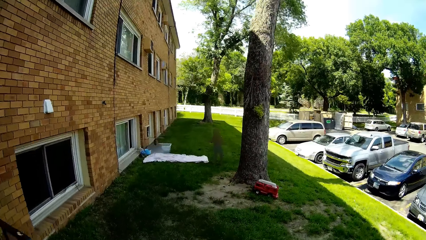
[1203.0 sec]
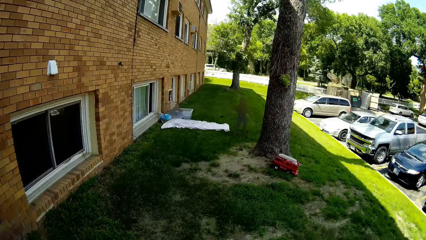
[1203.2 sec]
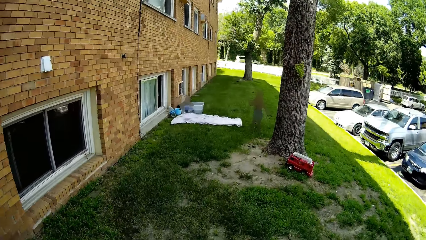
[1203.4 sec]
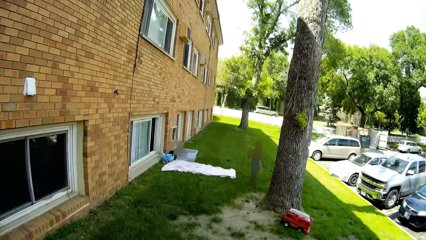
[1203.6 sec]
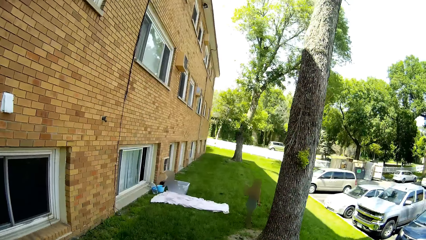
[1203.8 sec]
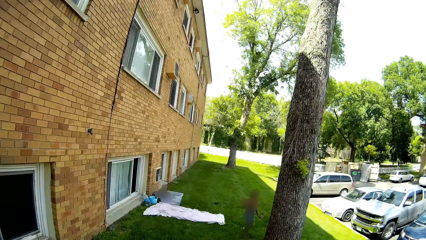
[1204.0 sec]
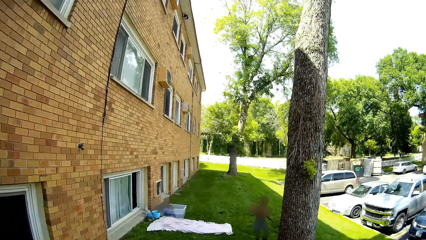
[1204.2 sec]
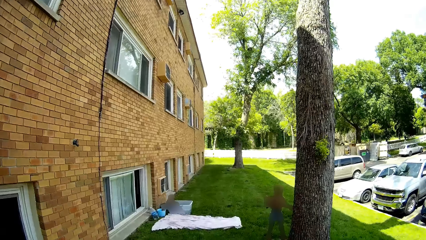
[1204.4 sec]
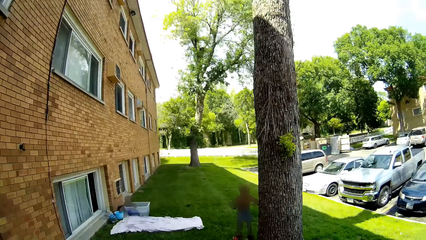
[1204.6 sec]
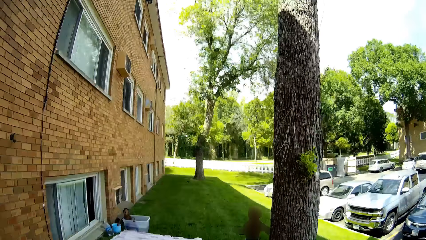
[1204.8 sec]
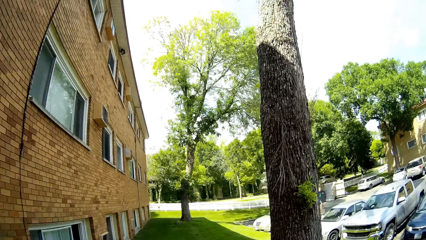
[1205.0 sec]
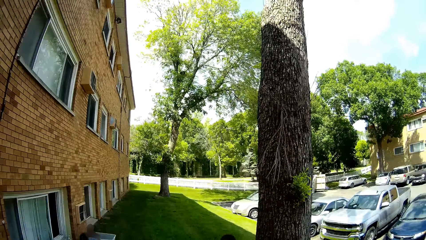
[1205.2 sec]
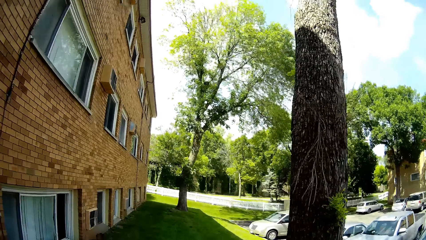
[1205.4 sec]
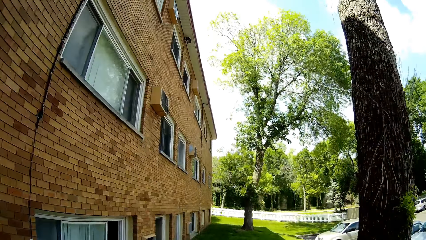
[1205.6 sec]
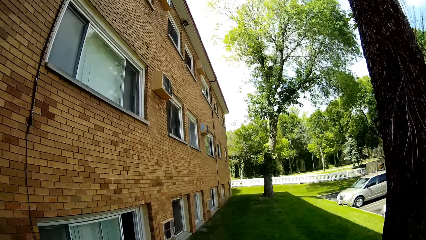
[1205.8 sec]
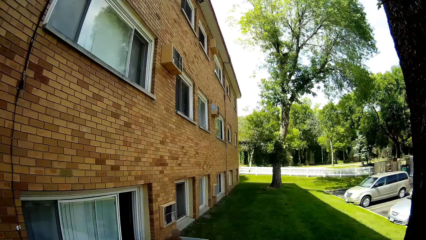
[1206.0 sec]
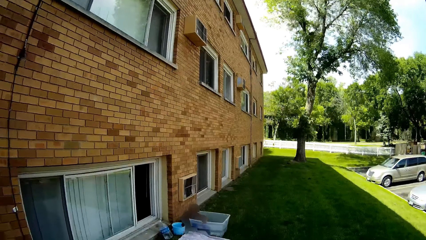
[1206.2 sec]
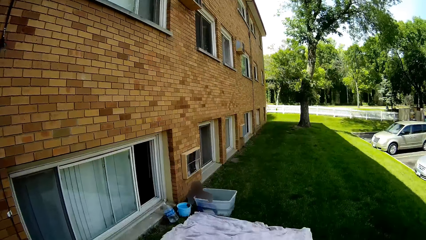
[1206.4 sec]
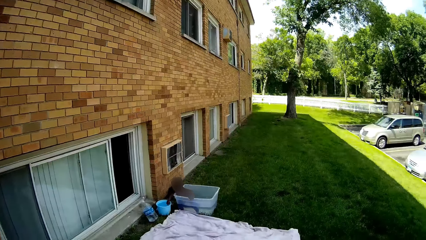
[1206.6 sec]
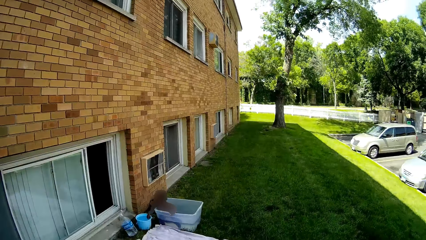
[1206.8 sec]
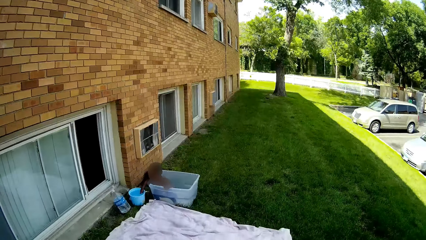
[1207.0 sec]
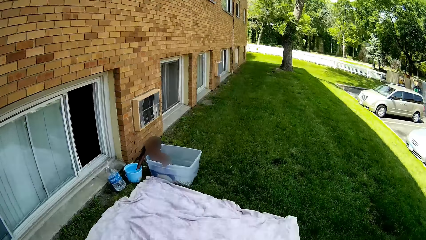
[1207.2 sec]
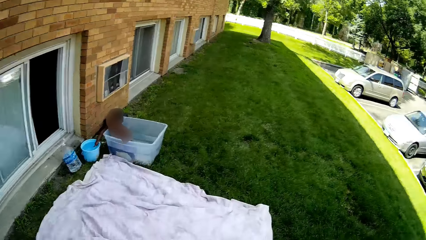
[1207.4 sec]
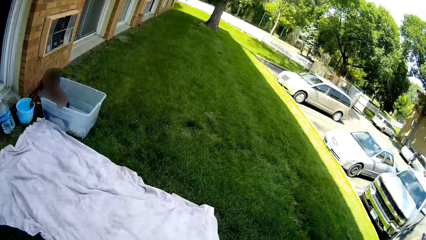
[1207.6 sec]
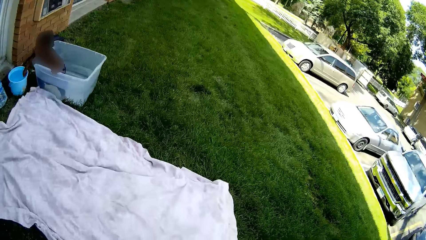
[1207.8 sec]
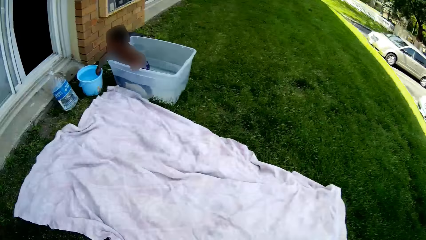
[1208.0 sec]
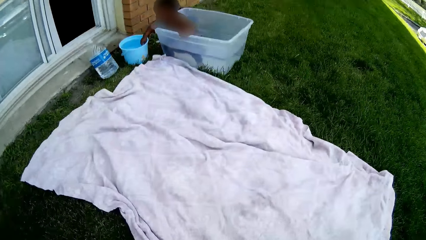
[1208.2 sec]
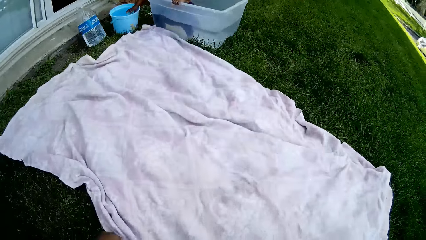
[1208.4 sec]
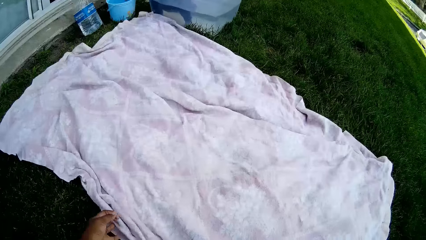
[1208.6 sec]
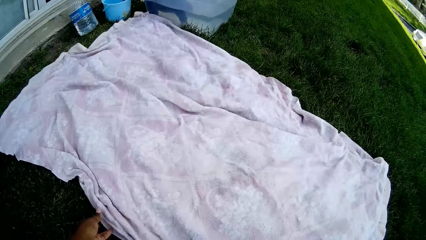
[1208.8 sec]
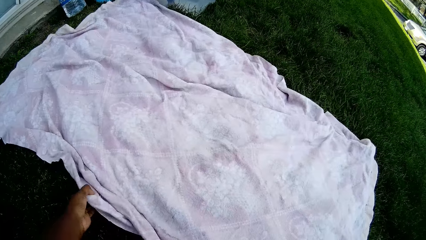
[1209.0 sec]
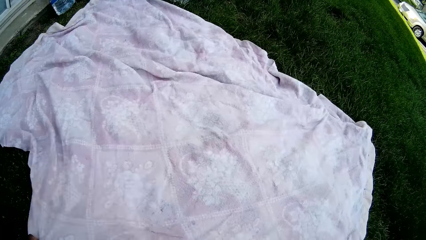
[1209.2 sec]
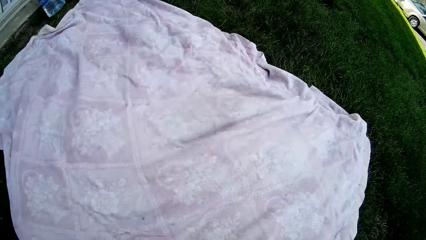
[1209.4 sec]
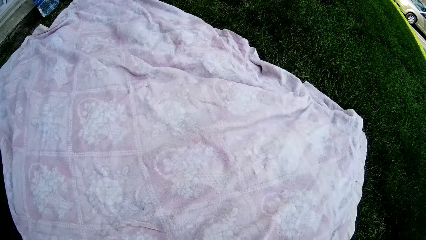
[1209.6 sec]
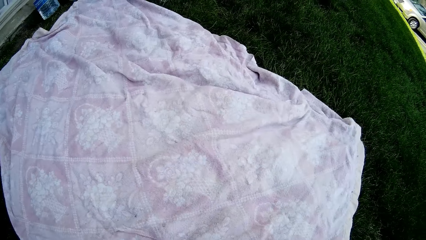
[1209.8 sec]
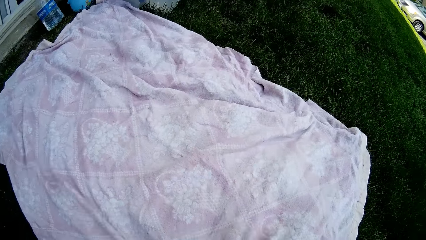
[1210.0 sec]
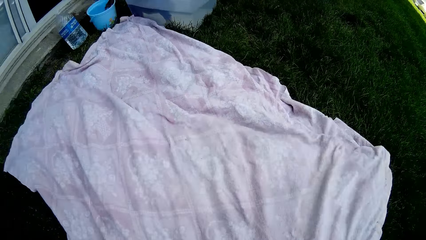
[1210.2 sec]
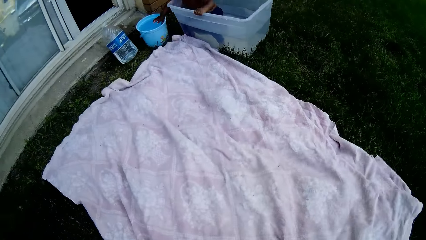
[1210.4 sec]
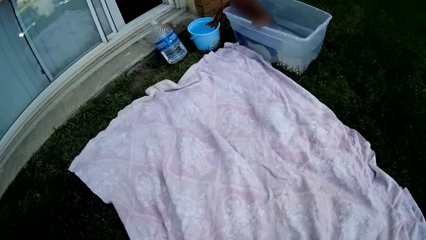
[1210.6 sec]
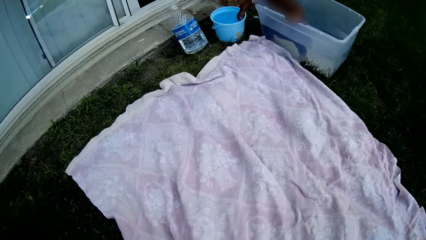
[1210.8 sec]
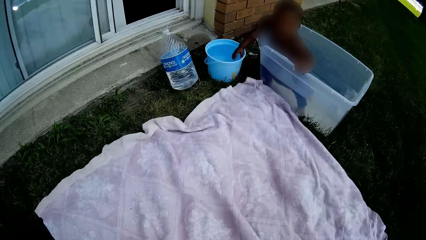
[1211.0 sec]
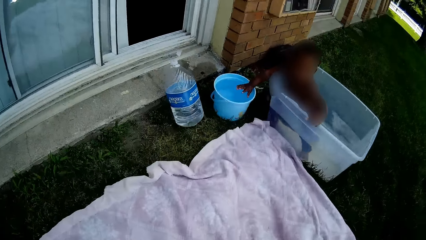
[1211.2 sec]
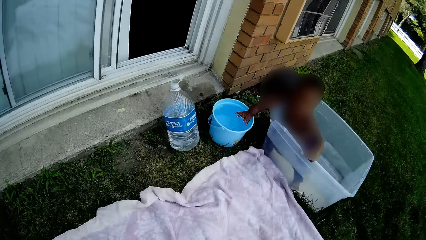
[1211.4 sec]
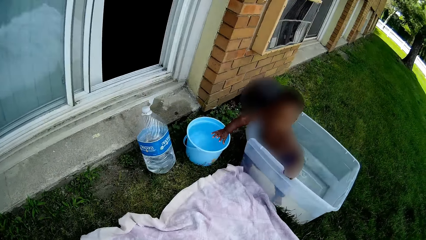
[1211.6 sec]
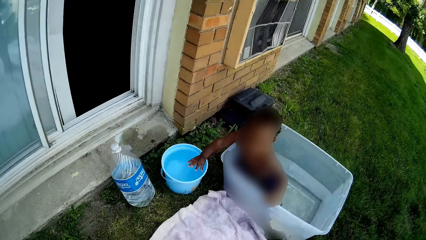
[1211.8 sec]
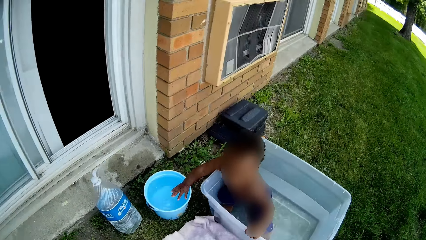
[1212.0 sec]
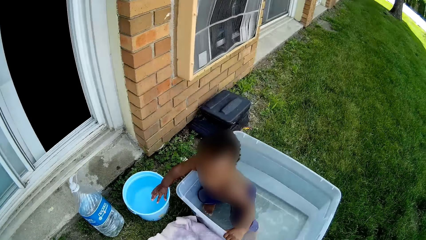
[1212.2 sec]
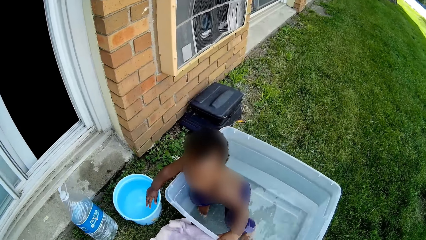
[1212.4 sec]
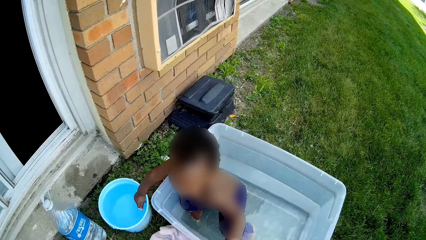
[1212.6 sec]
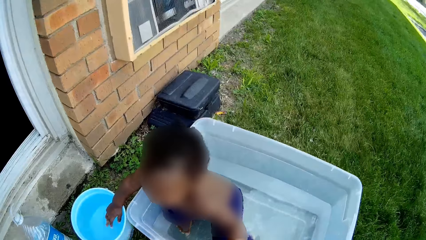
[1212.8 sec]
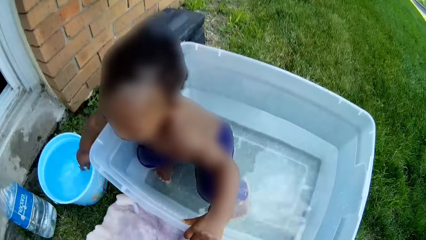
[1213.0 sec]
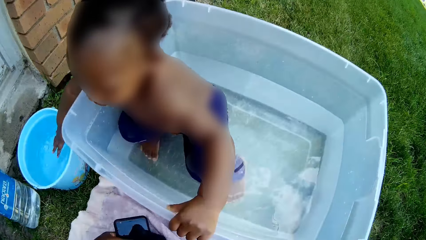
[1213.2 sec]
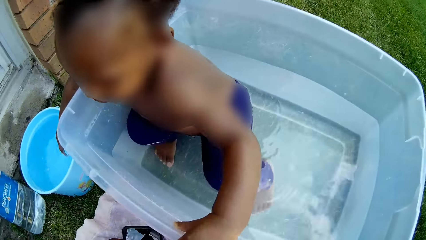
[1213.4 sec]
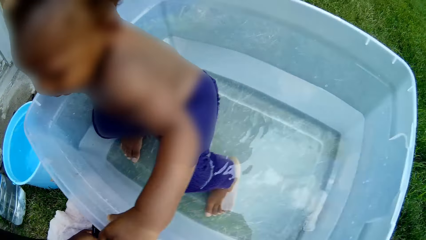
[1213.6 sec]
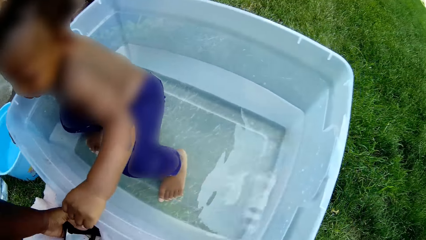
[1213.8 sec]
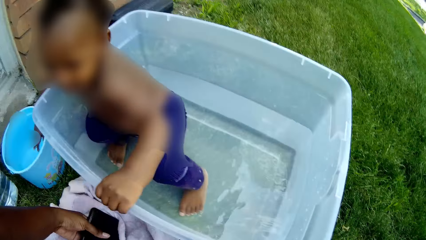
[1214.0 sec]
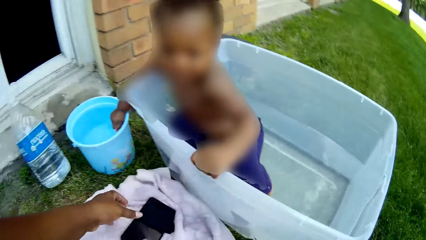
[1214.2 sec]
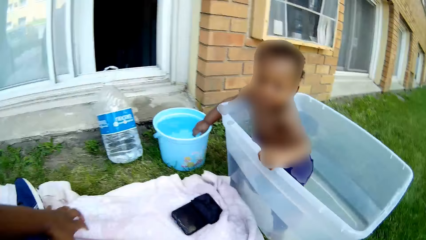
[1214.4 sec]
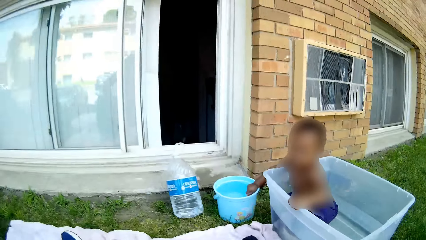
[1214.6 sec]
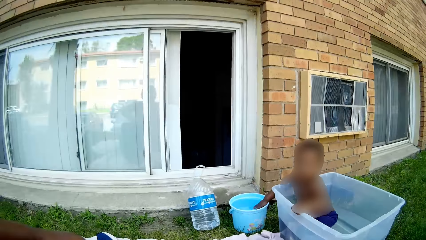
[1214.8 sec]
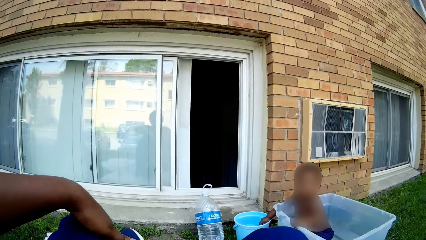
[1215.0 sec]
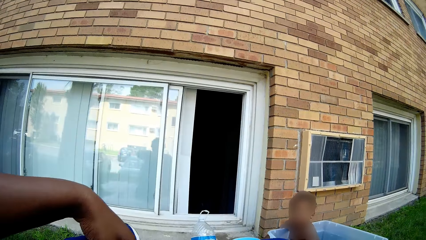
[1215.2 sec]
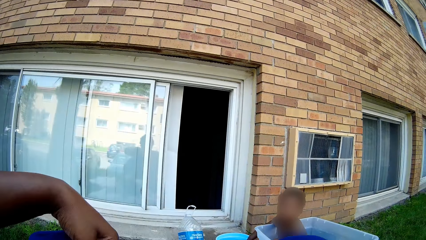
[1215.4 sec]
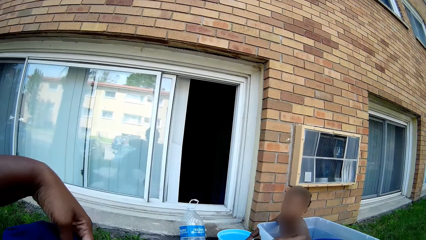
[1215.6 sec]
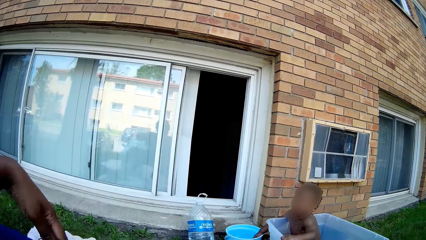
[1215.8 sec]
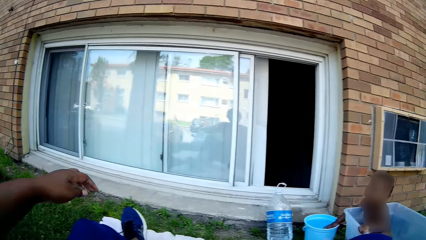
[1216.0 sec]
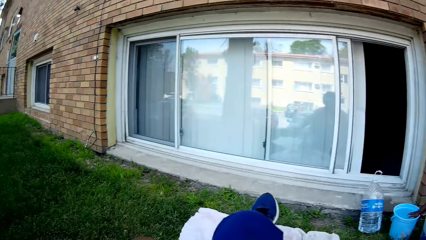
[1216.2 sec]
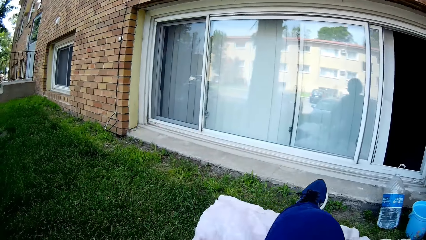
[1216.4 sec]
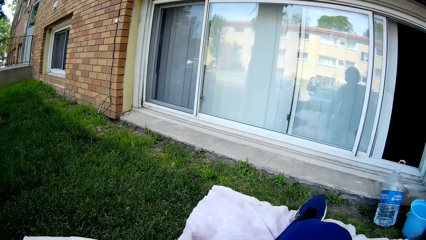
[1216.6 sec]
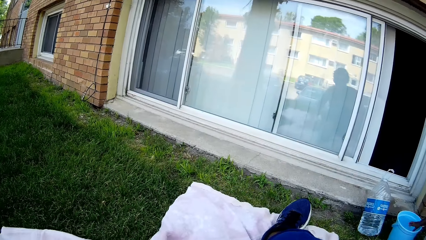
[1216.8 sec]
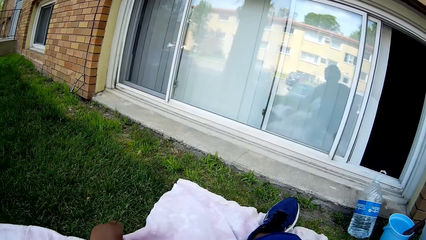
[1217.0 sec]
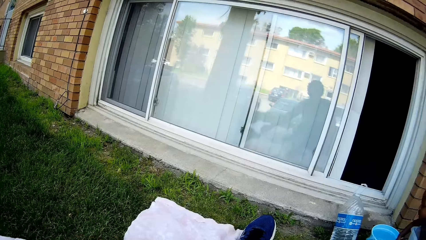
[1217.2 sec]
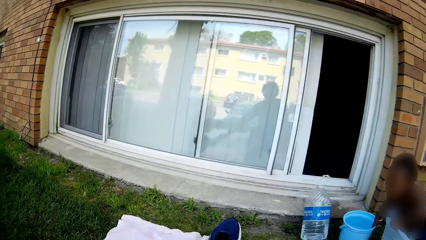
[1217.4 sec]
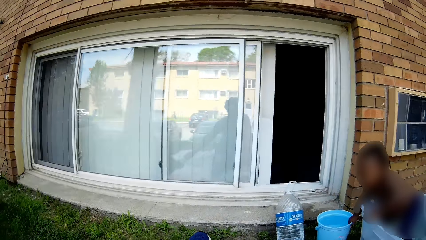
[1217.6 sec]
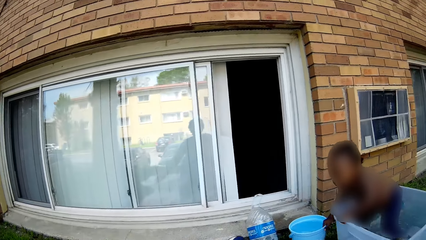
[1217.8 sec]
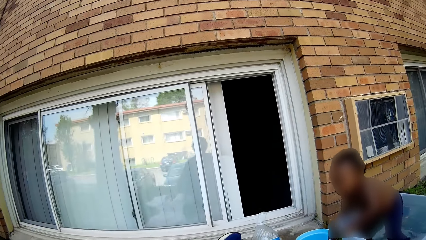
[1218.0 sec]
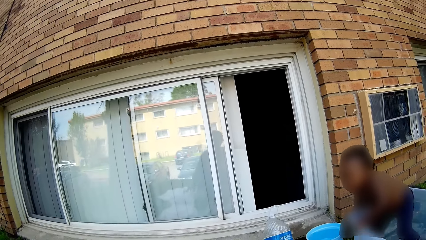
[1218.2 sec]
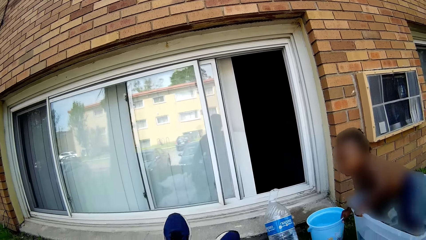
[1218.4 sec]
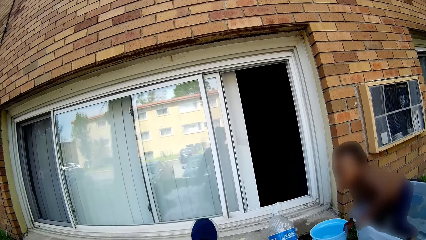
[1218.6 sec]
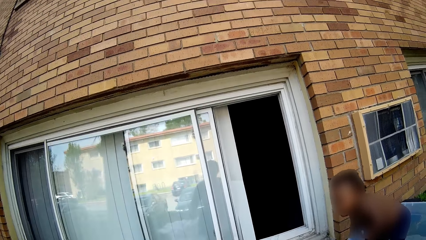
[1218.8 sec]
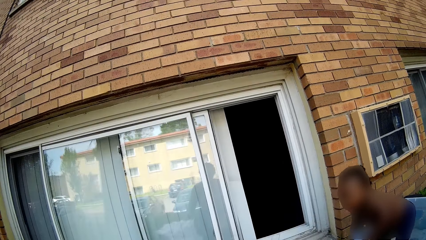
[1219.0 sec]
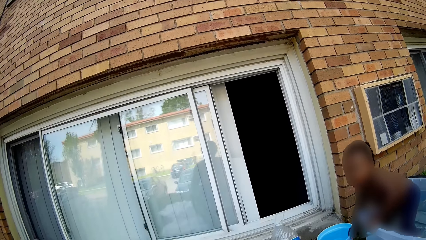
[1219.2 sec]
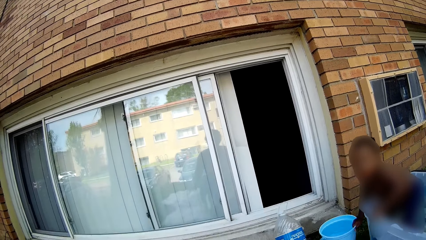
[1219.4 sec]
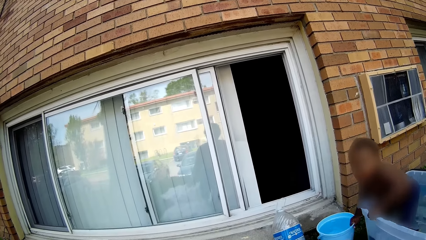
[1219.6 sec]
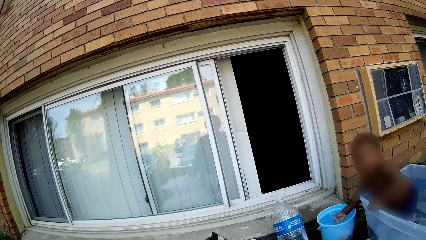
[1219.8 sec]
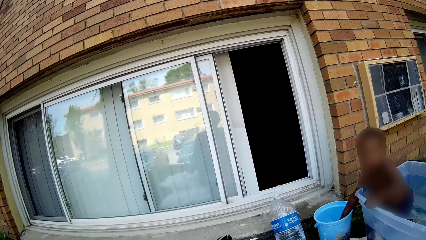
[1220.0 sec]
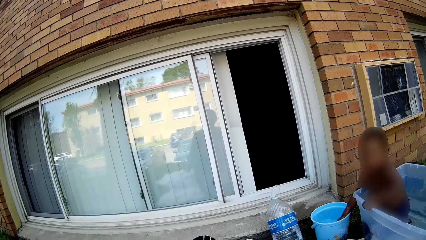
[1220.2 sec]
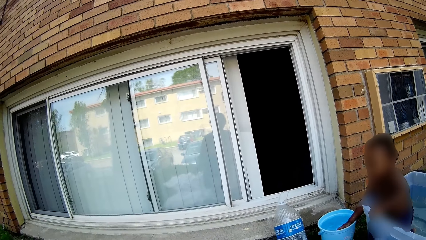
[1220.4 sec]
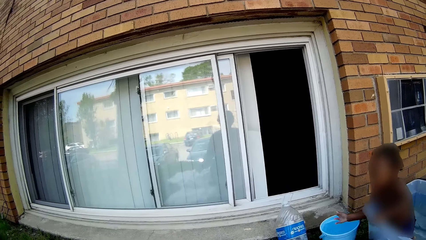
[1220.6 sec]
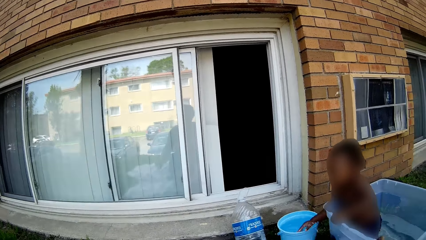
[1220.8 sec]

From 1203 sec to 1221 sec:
A boy interacts with the camera wearer. The camera wearer walks outside the house. They talk. They adjust a blanket or sheet on the grass with both hands. A girl places her left hand in the bucket of water. The camera wearer puts down the phone on the sheet. They sit down on the sheet.
